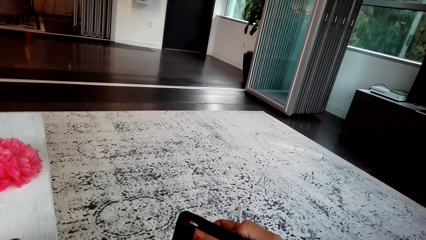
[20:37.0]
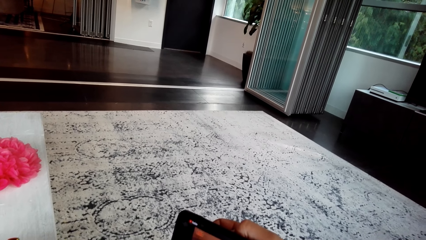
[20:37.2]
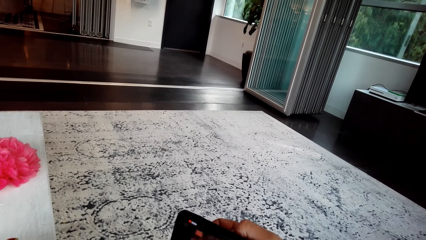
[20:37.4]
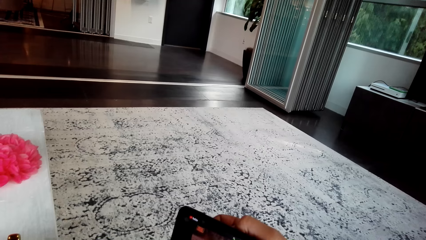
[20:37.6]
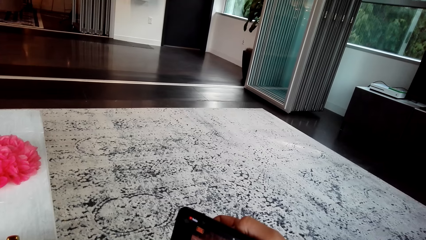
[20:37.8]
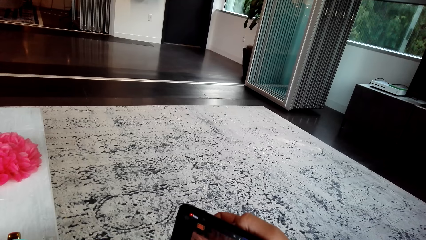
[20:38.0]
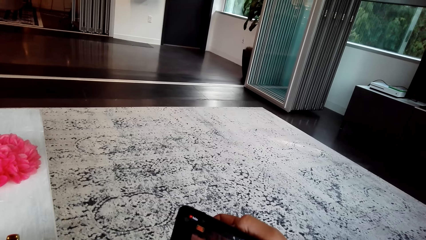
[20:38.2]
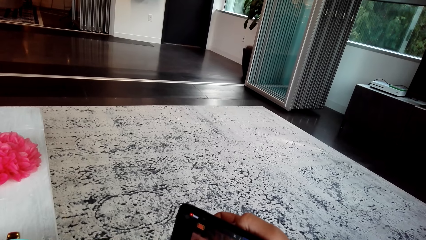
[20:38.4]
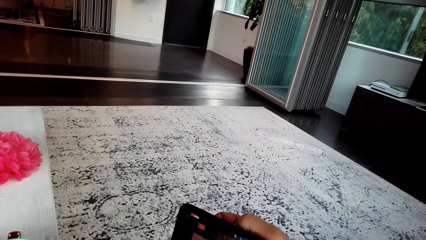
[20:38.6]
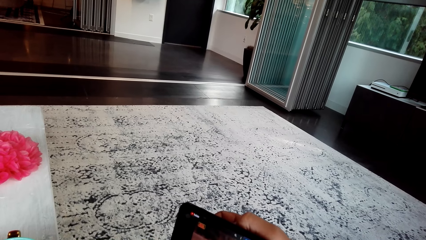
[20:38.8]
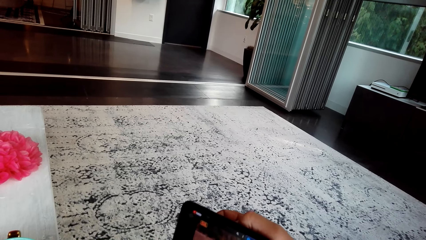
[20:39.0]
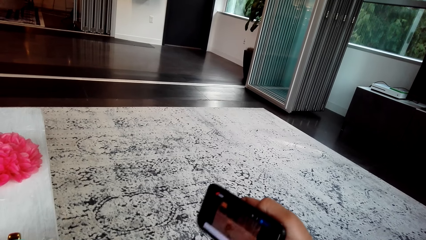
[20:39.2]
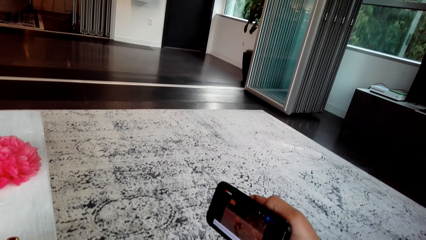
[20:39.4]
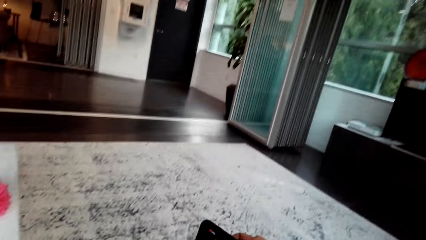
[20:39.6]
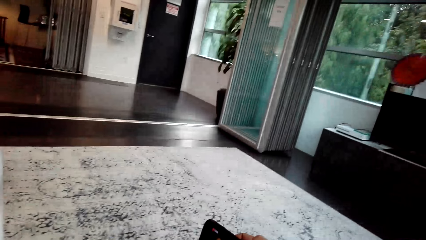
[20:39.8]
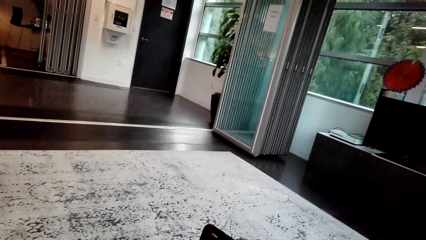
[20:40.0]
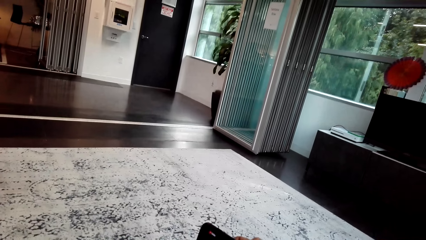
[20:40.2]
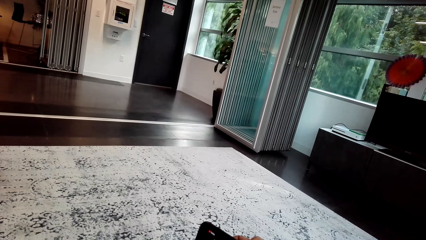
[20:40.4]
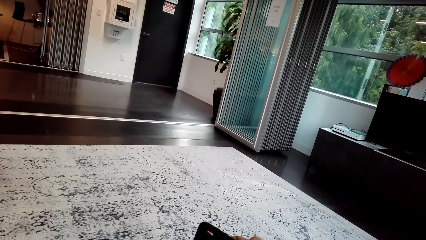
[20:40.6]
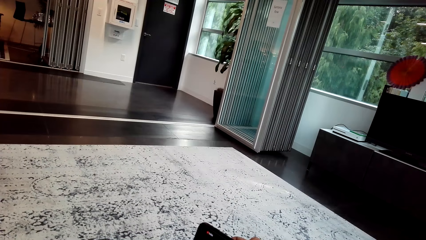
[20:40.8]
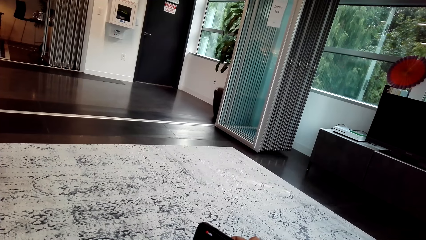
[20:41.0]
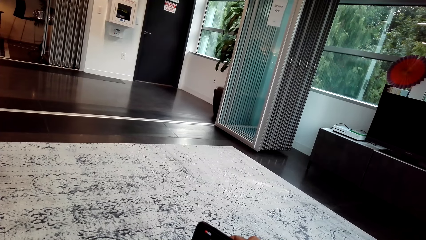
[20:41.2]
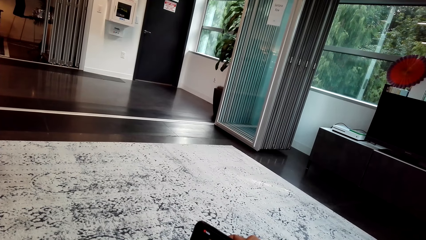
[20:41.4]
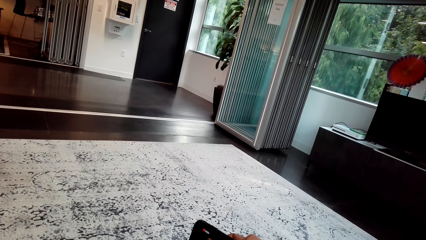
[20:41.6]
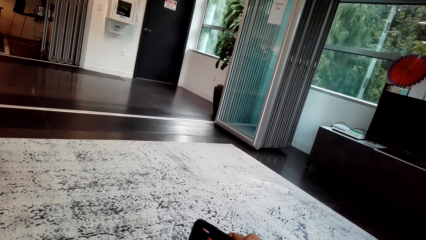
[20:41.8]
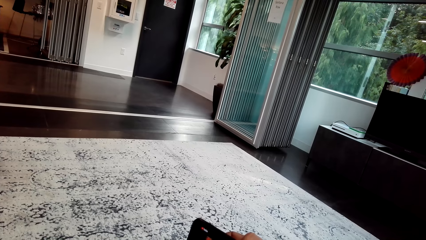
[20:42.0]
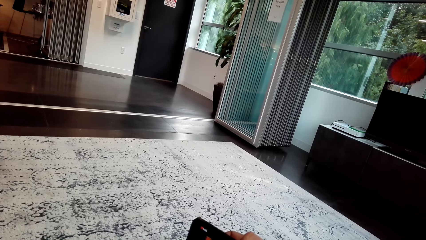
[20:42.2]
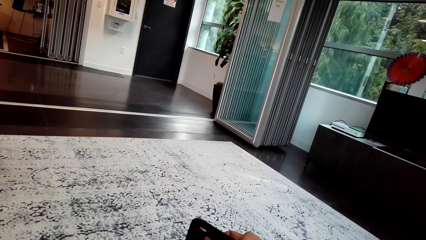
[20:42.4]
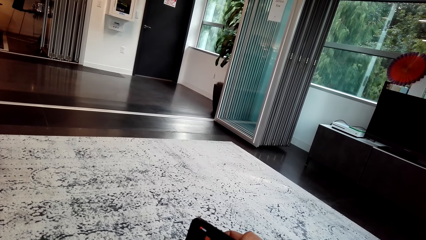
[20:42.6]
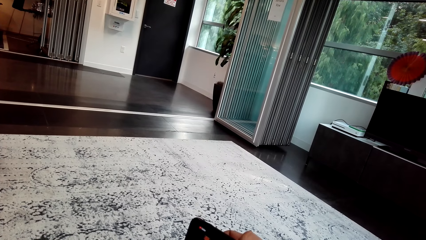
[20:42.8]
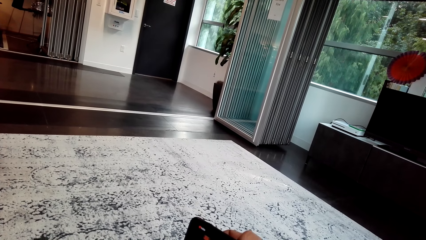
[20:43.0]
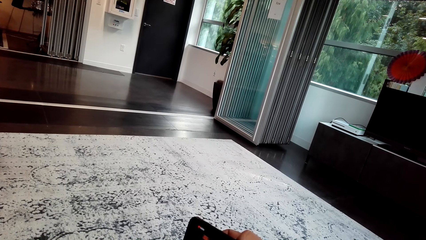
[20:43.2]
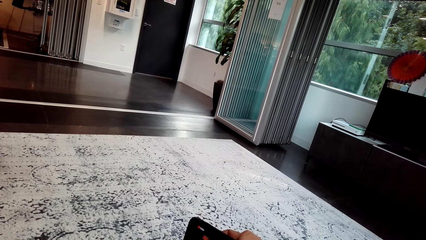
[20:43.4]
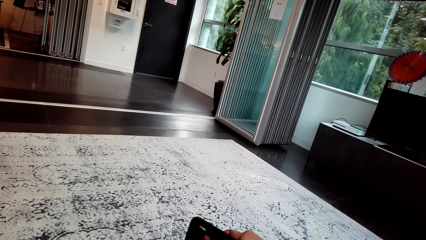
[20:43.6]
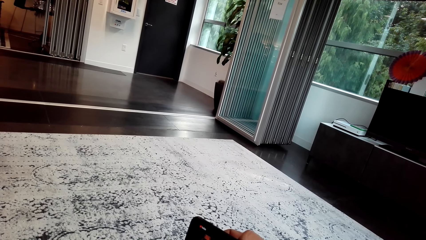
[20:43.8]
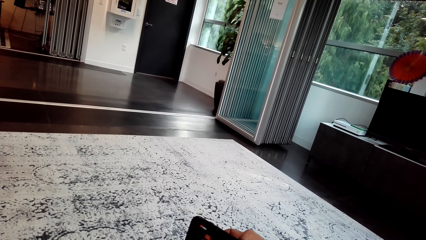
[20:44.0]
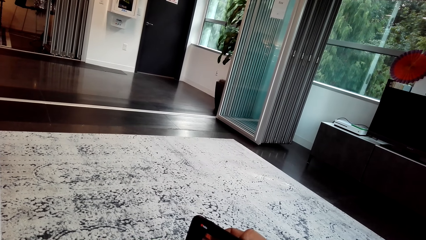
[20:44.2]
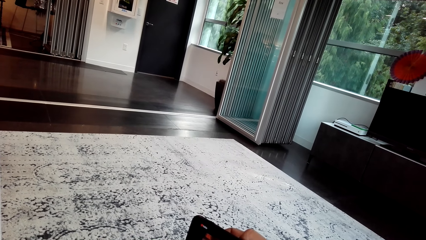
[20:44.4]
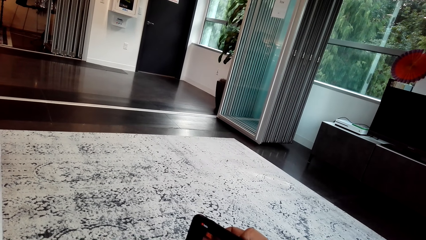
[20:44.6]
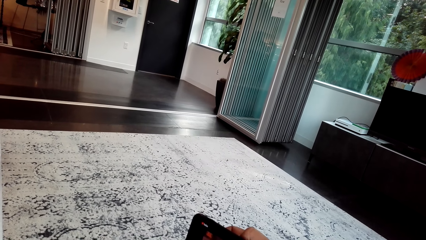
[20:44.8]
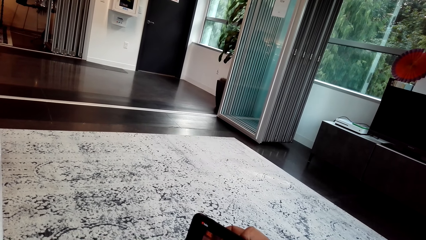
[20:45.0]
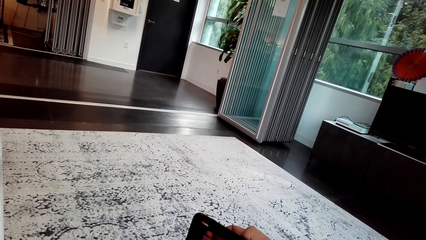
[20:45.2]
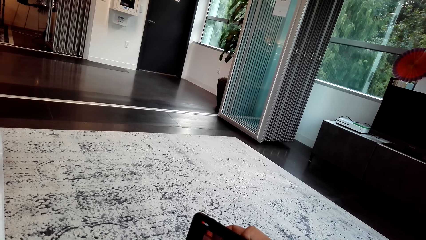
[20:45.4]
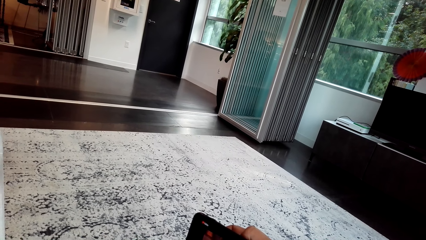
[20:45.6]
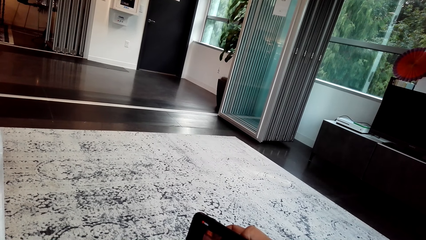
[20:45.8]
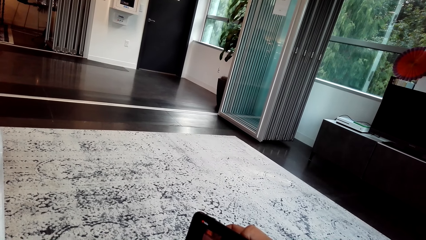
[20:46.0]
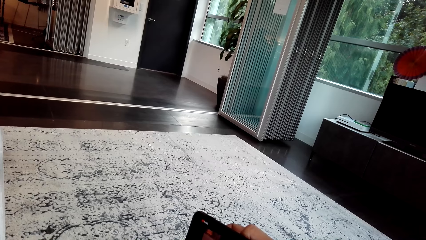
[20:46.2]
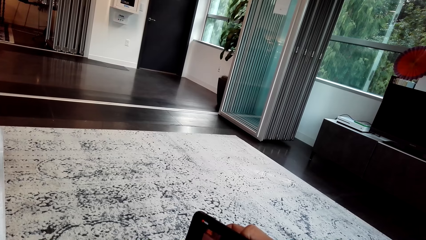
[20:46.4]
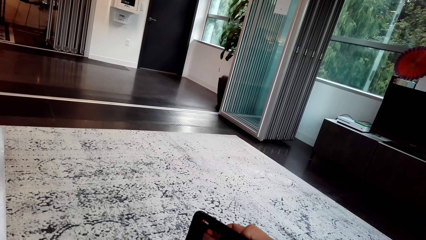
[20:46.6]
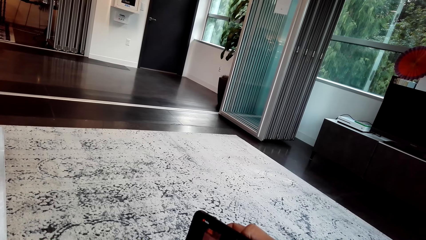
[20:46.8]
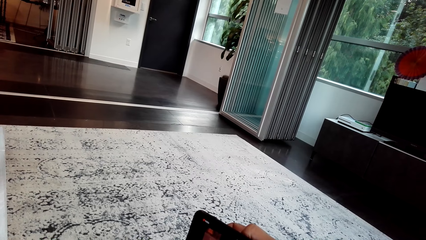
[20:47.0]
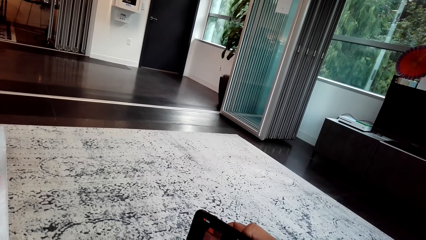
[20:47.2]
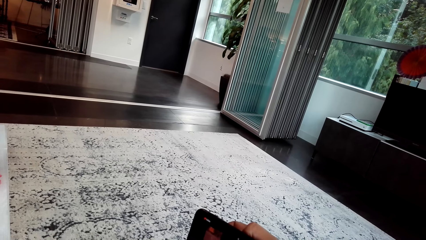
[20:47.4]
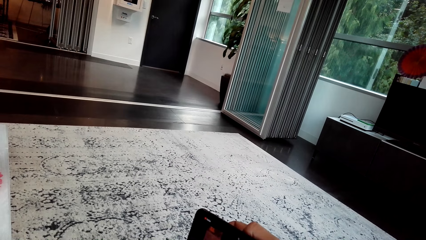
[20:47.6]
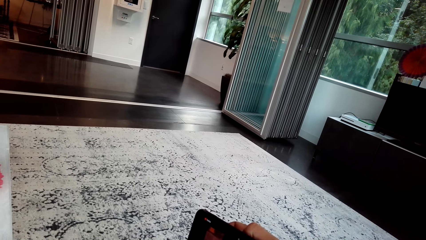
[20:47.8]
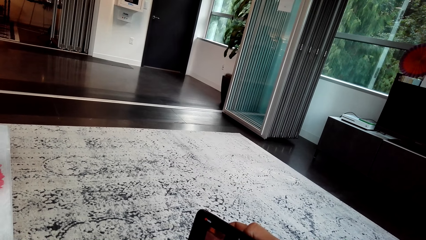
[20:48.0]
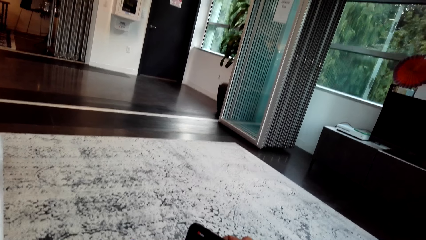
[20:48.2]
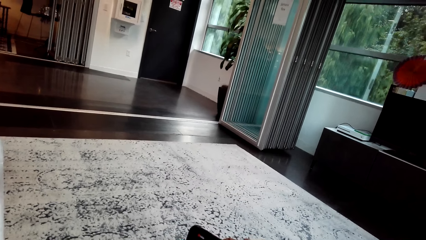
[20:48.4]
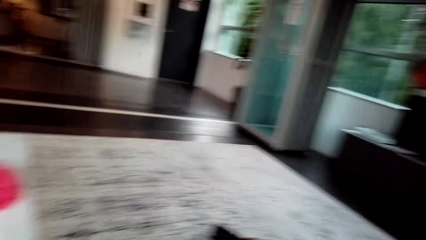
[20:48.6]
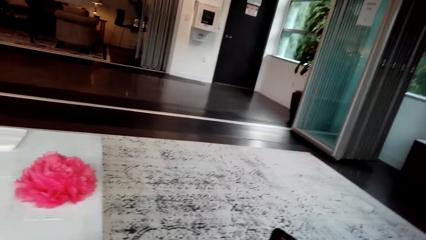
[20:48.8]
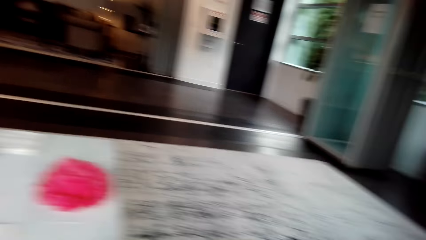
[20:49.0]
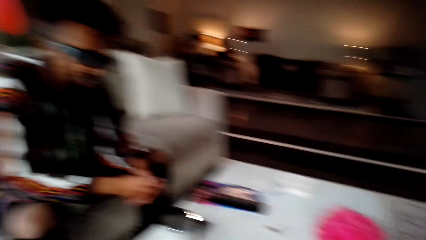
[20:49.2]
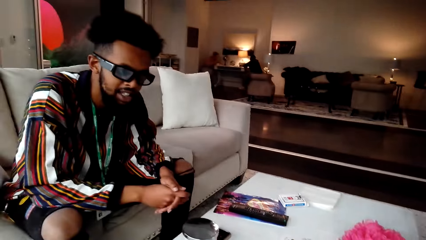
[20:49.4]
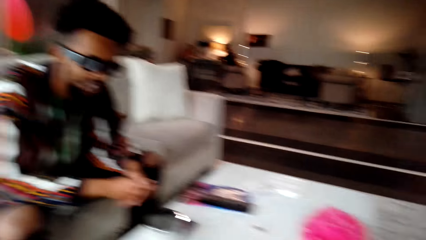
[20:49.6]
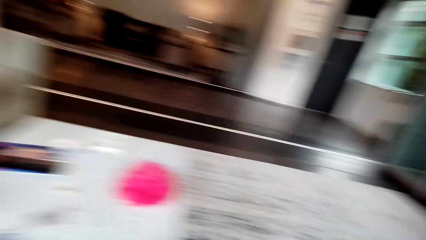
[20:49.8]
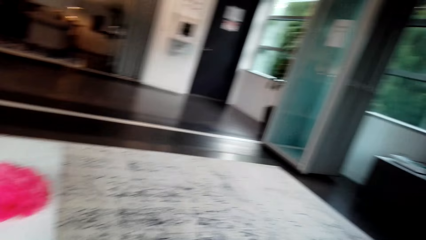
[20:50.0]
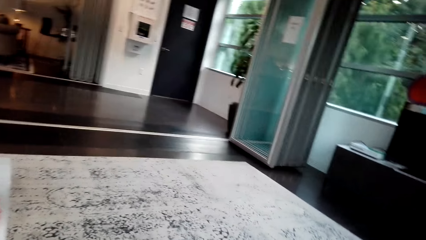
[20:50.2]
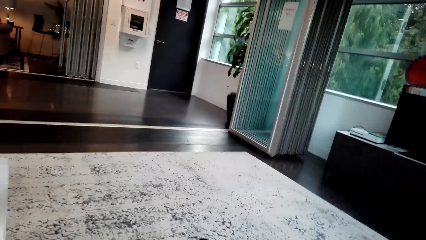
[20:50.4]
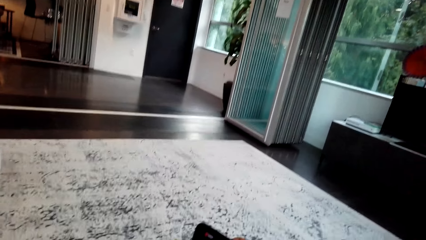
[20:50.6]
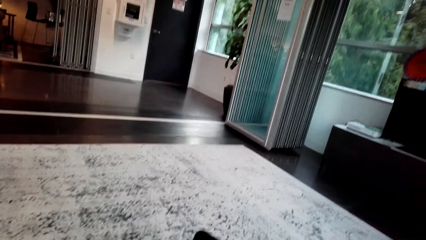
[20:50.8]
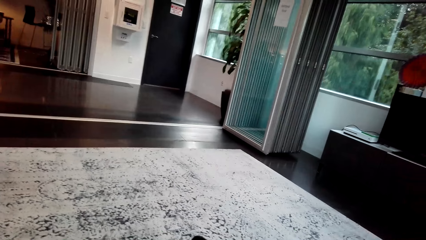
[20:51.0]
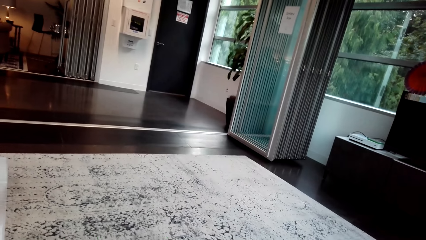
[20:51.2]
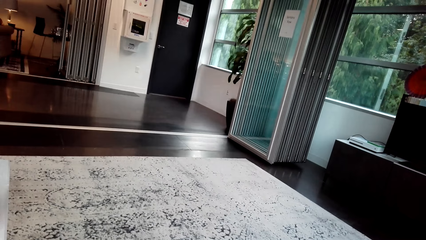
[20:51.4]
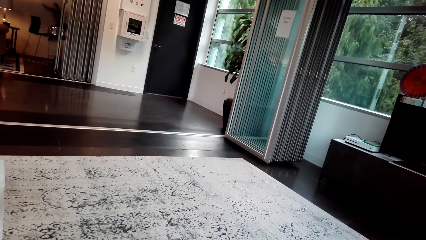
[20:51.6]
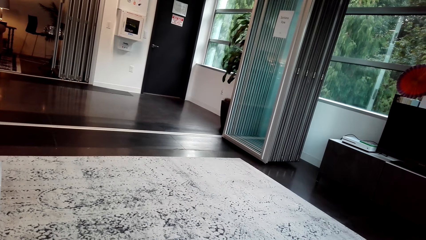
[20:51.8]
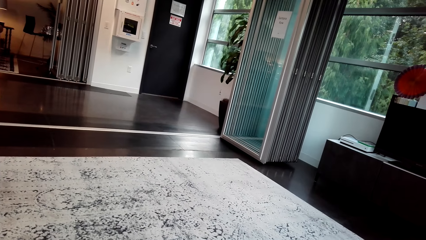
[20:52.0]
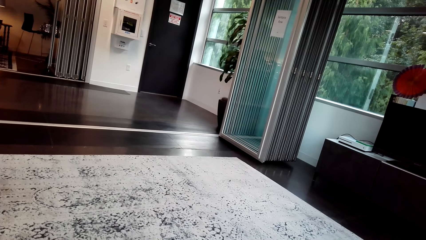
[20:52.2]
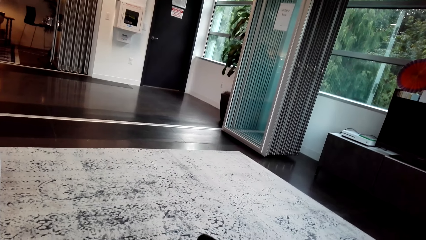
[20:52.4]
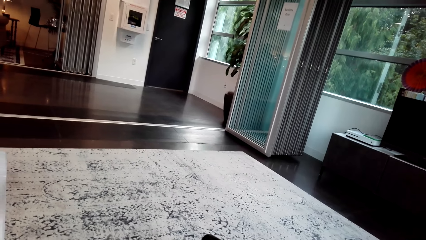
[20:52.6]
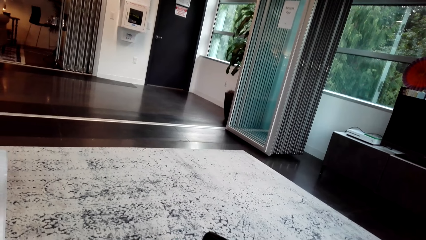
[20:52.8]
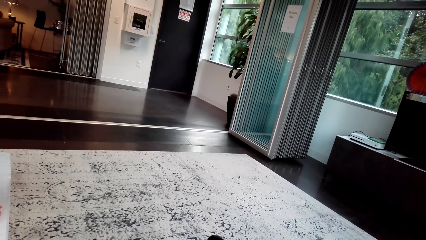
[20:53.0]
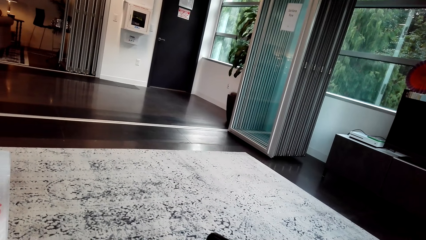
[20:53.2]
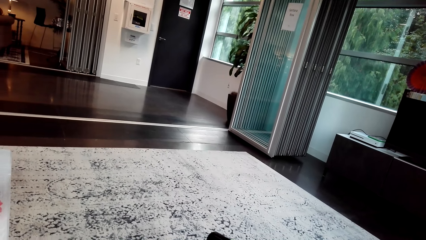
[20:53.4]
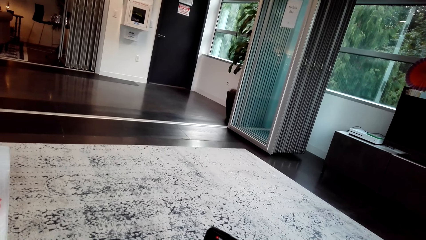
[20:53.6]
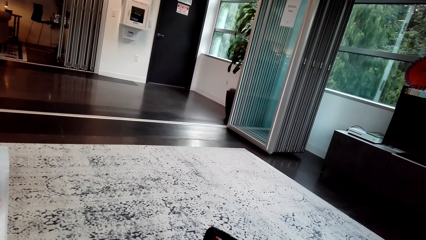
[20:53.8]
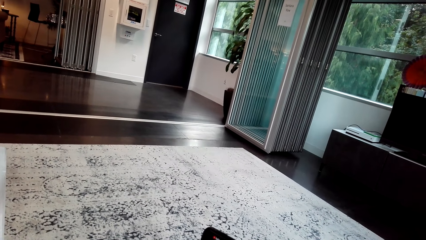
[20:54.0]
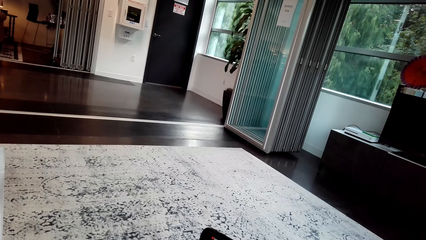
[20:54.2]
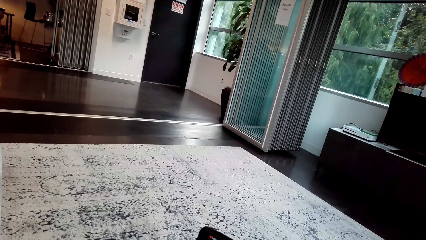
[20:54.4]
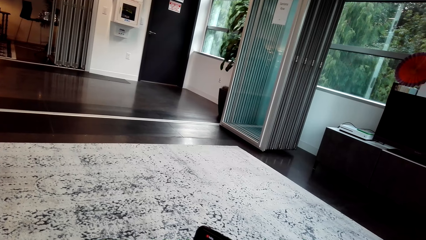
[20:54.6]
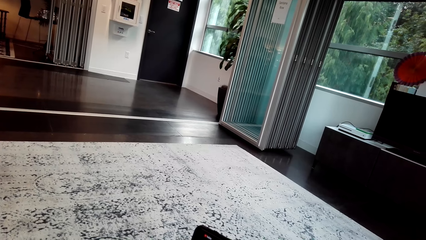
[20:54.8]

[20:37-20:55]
A man converses with the camera wearer. The camera wearer watches a video on the phone with the man. They converse with the man, turn towards the man and turn towards the phone. They watch a video in the phone with the man. They converse with the man.
